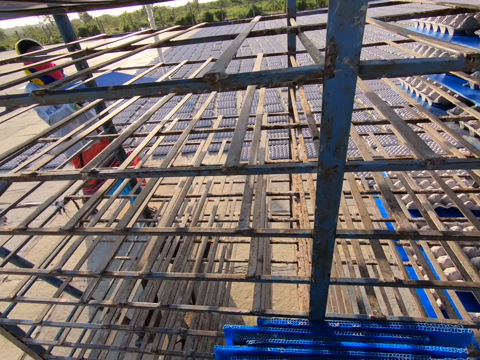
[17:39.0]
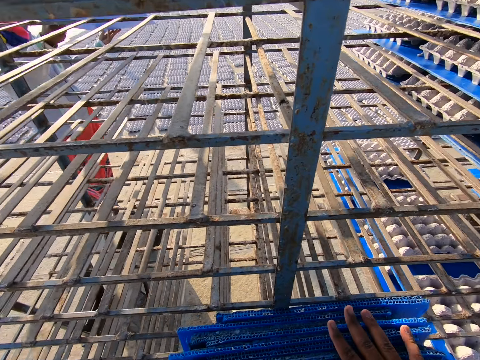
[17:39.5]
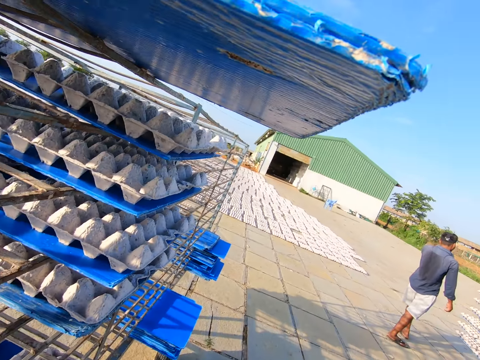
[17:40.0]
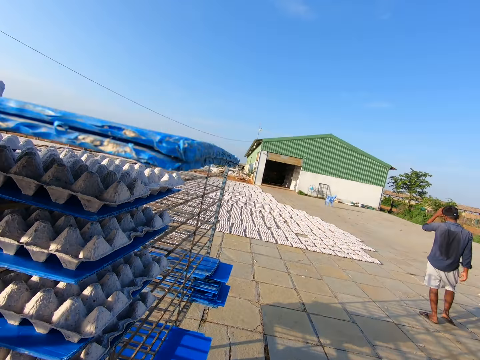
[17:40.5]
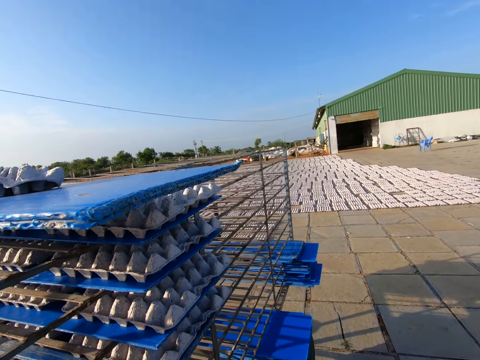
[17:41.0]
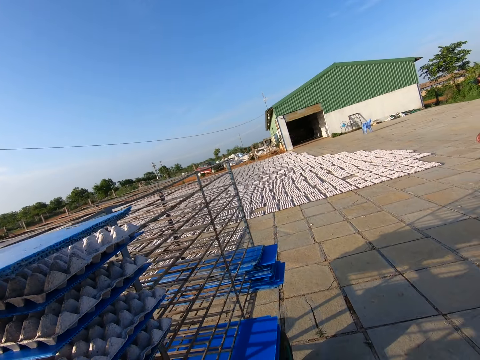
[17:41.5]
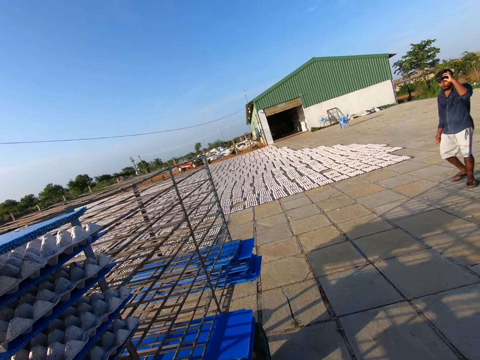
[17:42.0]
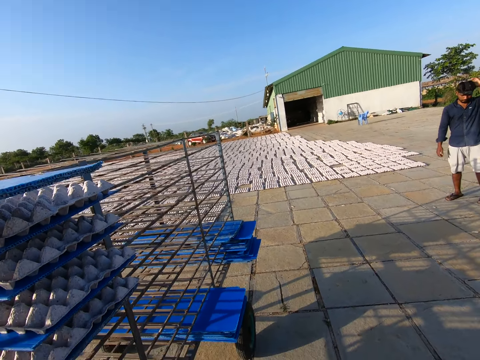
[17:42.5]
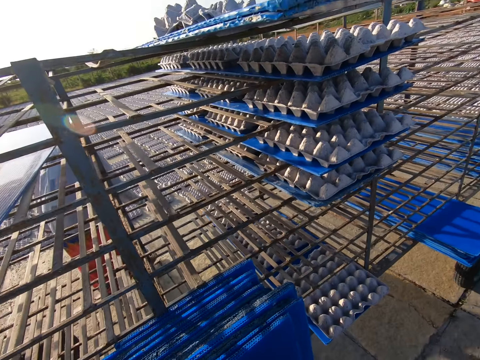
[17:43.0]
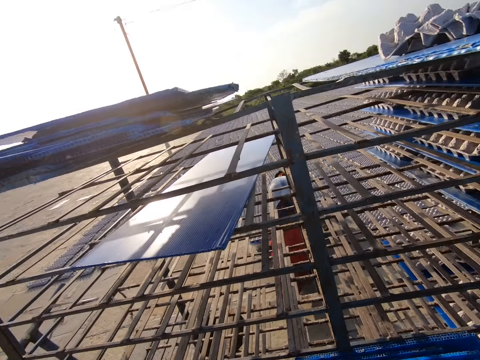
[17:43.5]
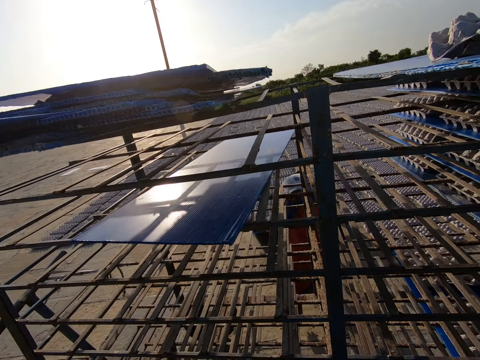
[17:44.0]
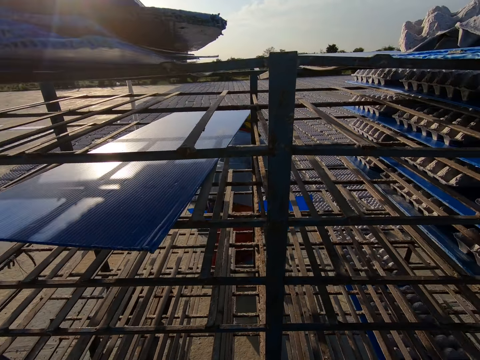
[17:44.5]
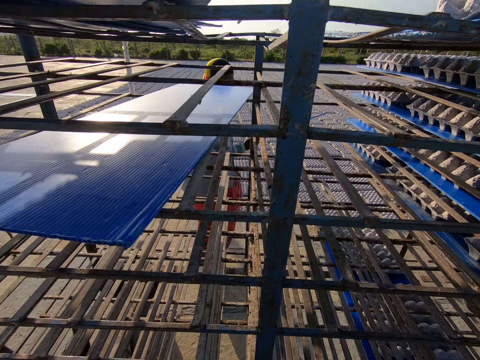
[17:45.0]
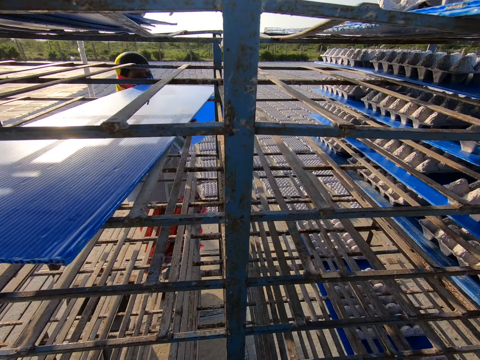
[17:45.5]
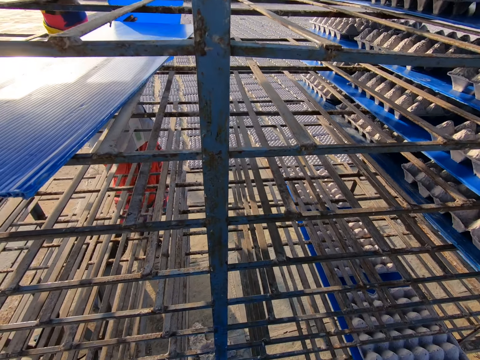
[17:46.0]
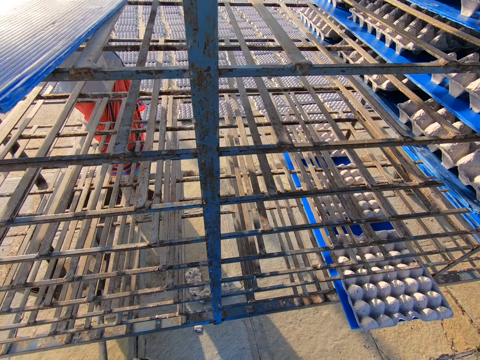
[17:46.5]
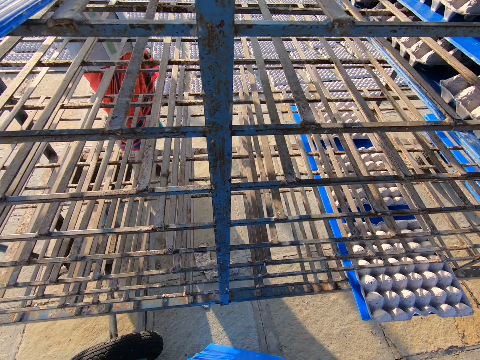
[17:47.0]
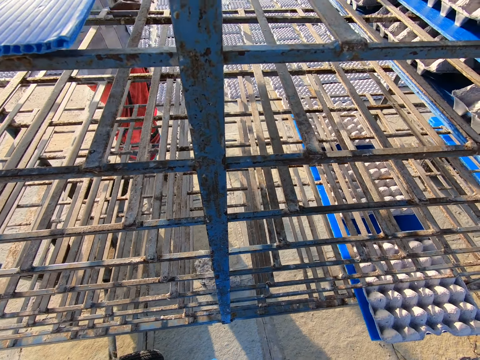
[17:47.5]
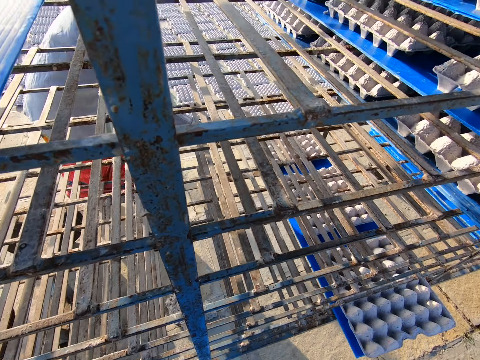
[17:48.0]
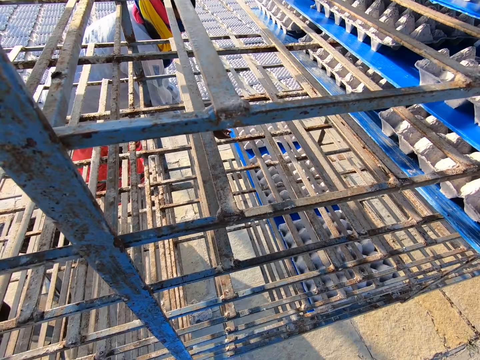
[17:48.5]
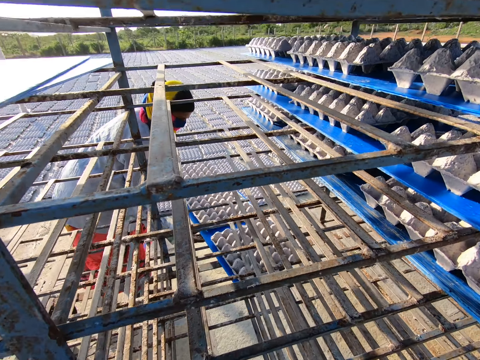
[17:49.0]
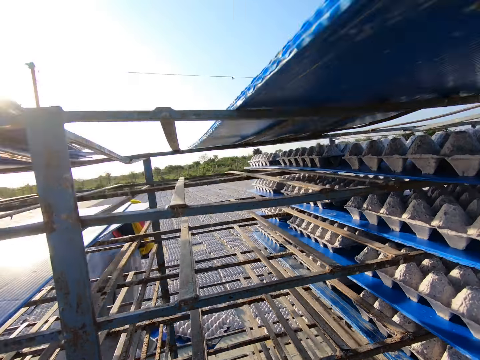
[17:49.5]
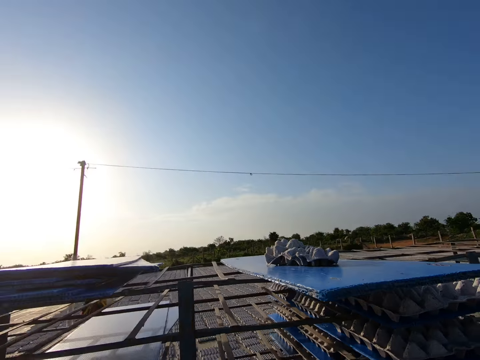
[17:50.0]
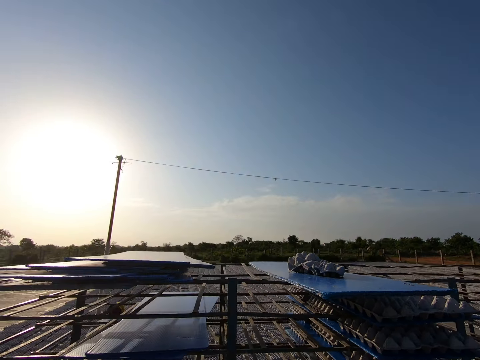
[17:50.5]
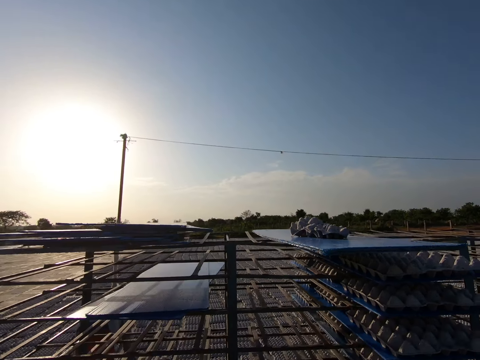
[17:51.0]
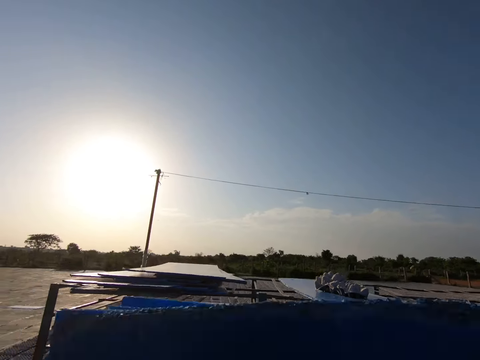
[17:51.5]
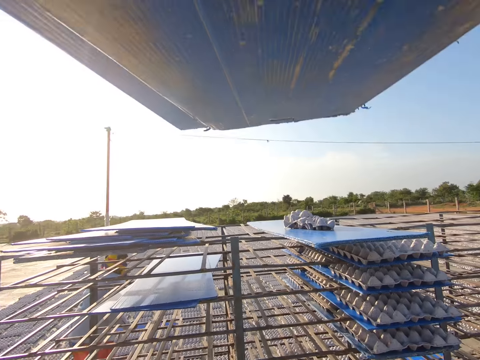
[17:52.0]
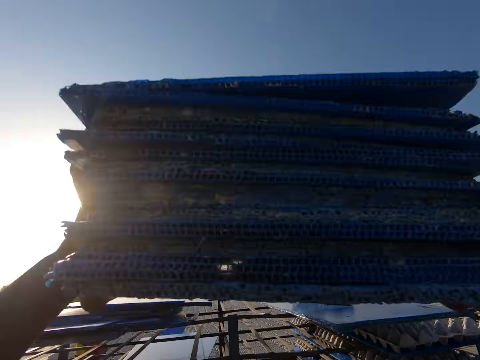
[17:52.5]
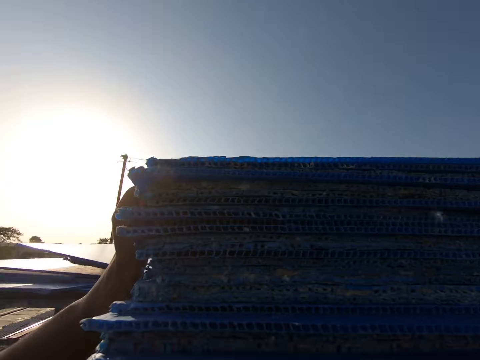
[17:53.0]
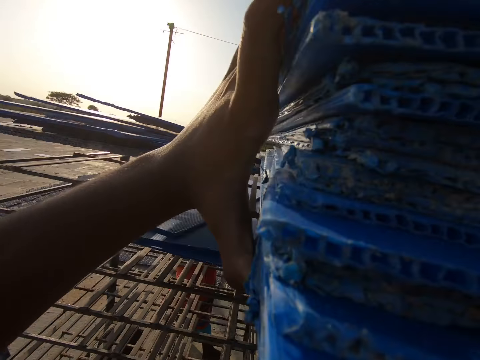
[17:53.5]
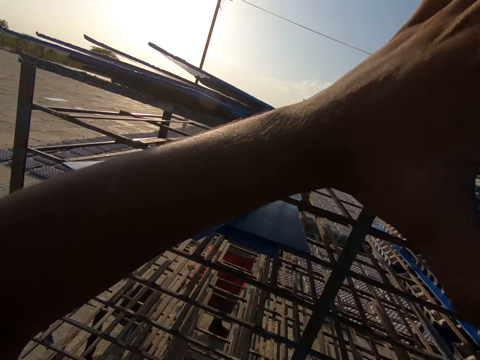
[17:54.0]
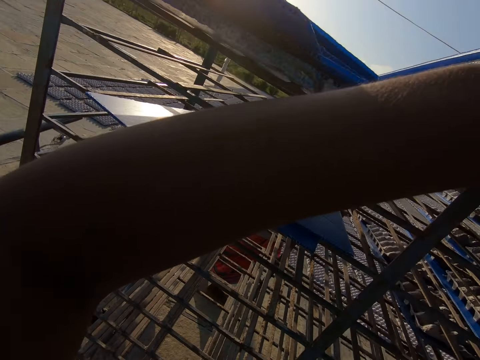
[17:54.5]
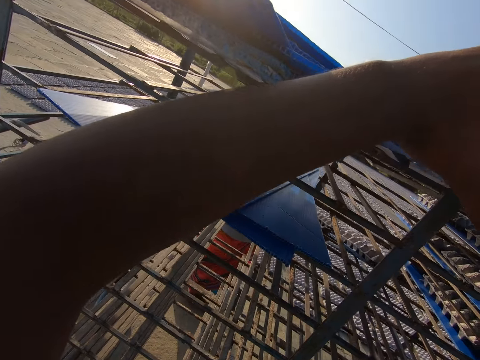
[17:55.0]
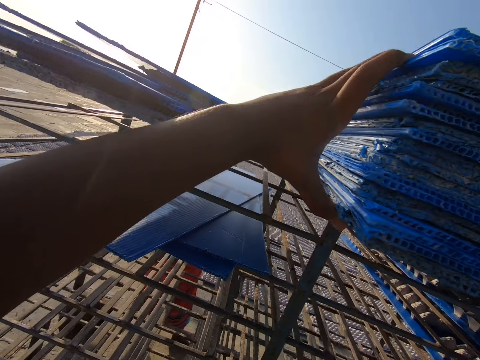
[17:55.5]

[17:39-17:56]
The camera wearer looks aside. The man drops the crates from the tray on the ground with both hands, drops the tray on the rack with both hands, and picks up a tray of crates from the rack with both hands. The camera wearer holds some trays with both hands and drops the trays on the cart rack with both hands.

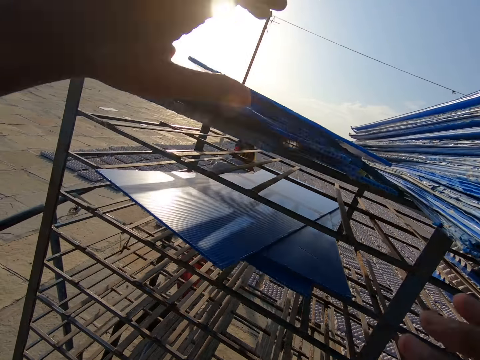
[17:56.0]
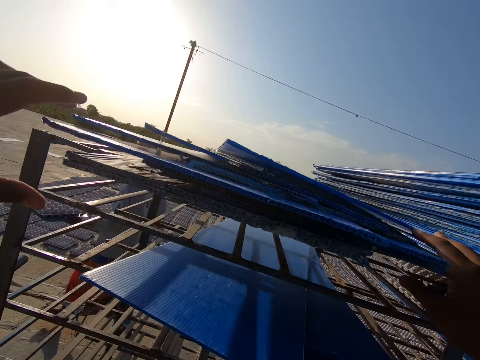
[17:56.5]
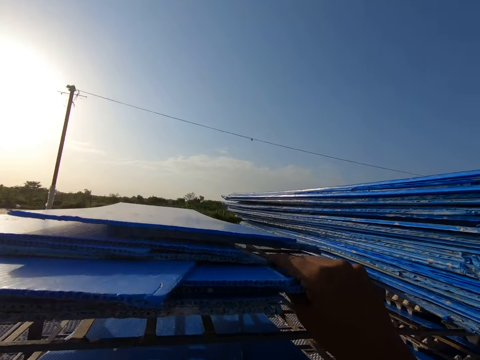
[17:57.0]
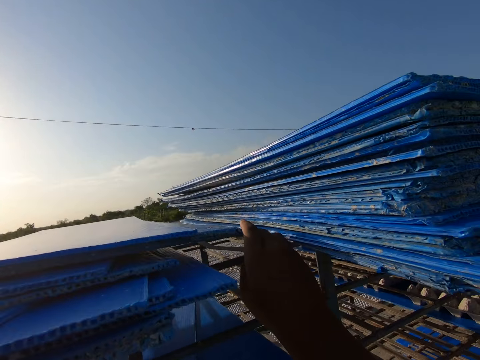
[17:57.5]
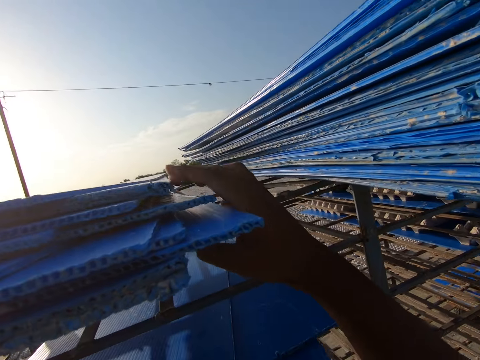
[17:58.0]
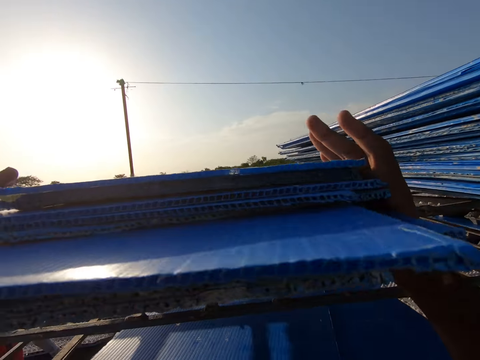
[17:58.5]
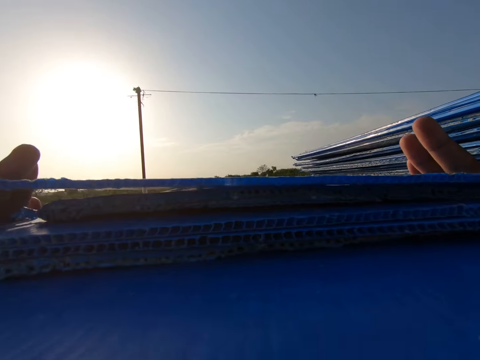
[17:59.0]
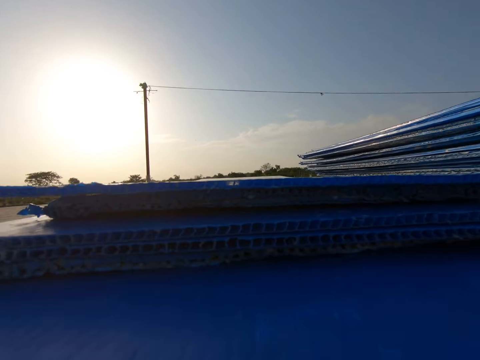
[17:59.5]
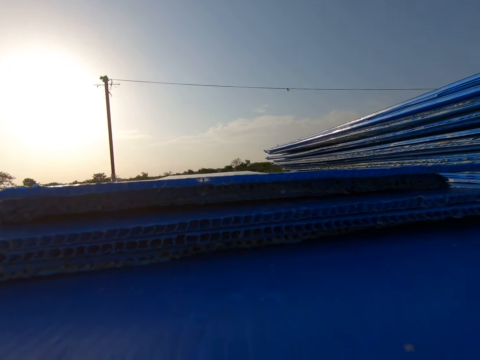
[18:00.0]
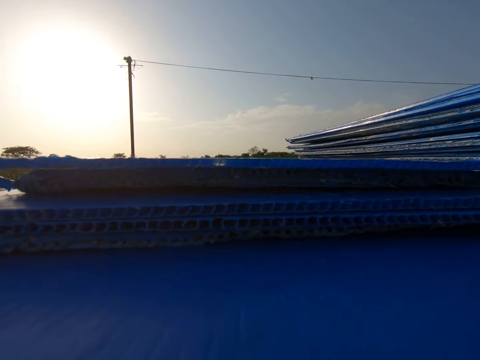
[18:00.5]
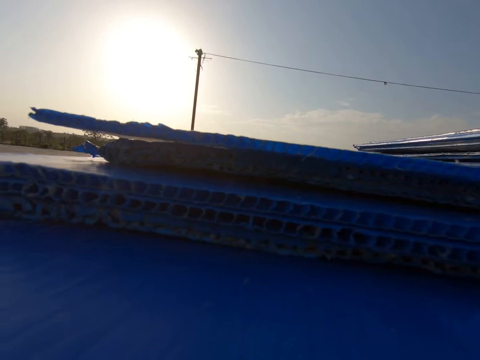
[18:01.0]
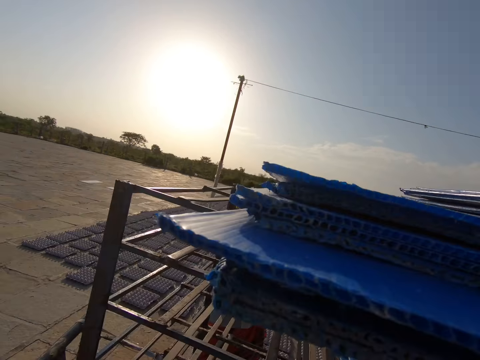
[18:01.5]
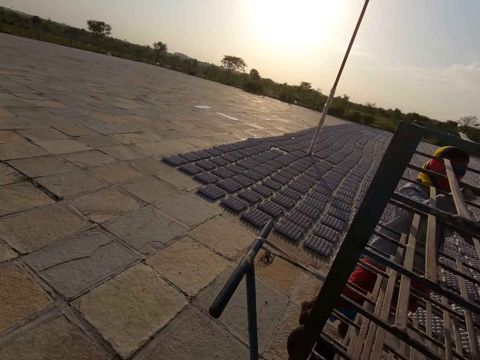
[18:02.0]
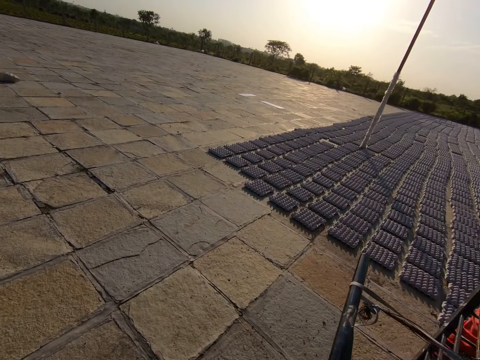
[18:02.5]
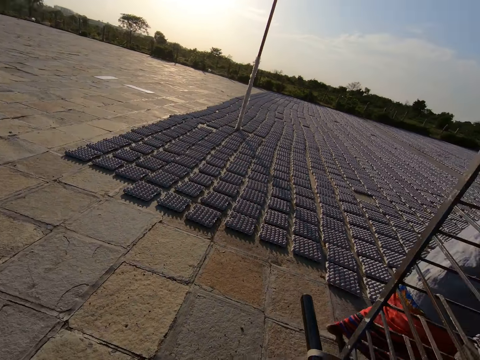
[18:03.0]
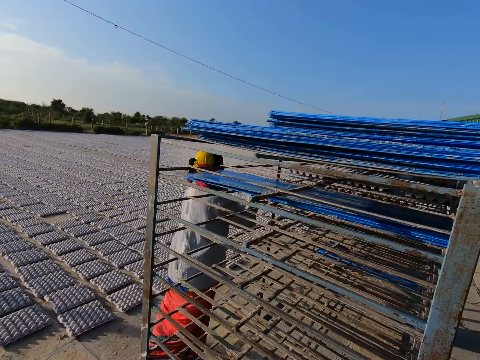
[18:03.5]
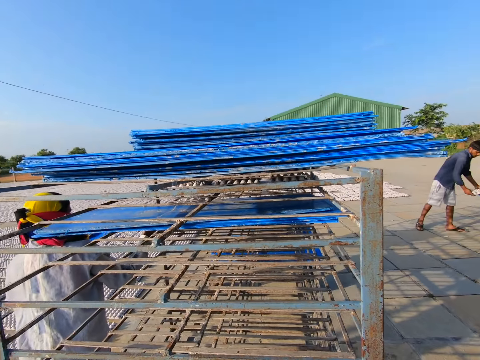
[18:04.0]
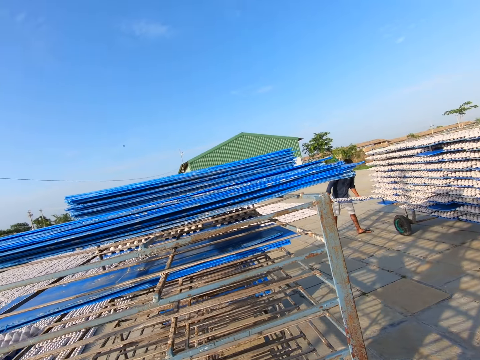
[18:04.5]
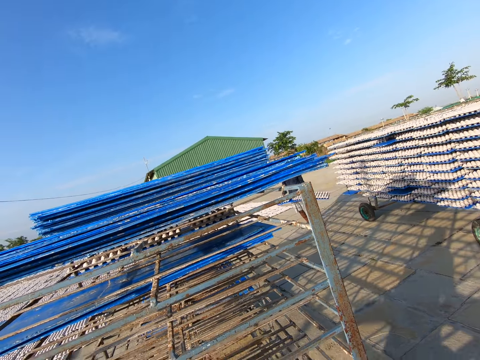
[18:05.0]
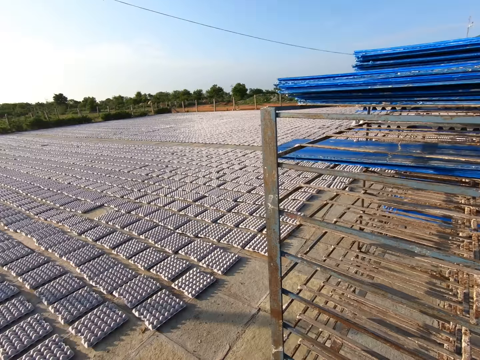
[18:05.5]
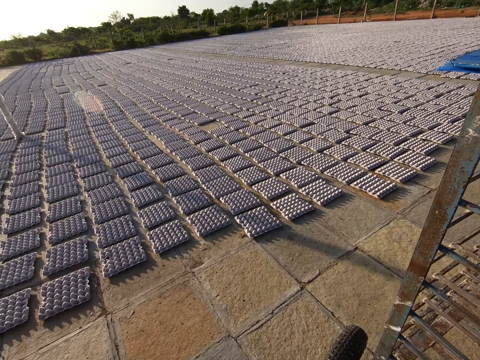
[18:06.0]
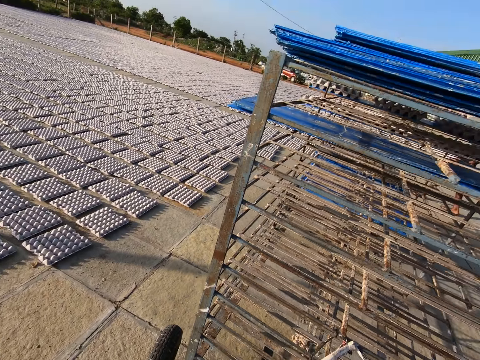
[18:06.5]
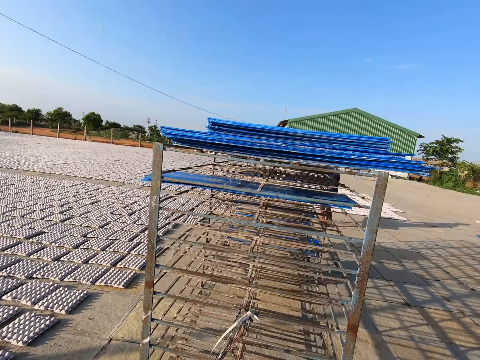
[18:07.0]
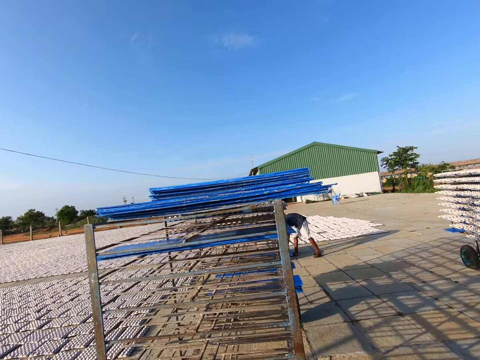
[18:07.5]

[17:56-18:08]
The camera wearer arranges the trays on the cart rack with both hands. They look around. A man picks up a tray of crates from the rack with both hands.
